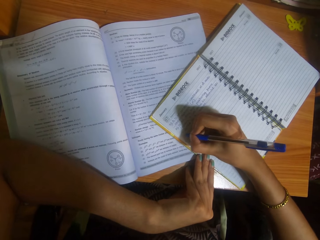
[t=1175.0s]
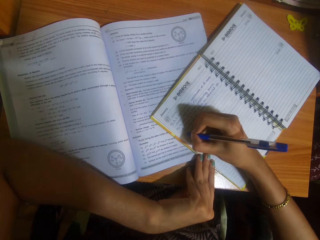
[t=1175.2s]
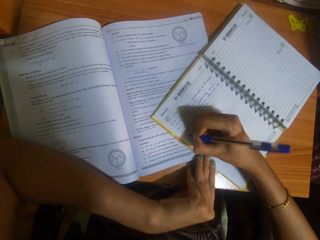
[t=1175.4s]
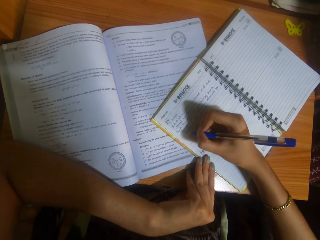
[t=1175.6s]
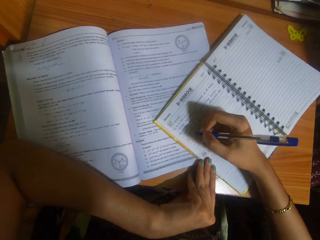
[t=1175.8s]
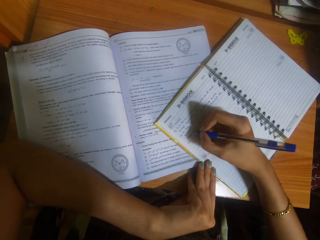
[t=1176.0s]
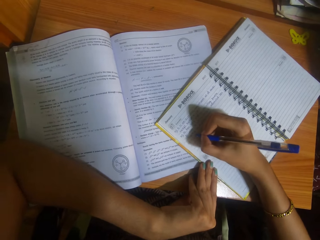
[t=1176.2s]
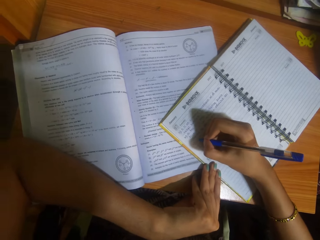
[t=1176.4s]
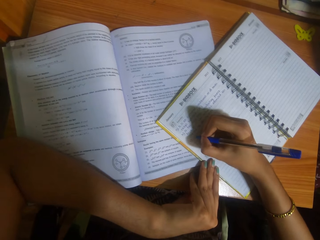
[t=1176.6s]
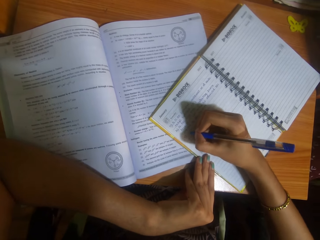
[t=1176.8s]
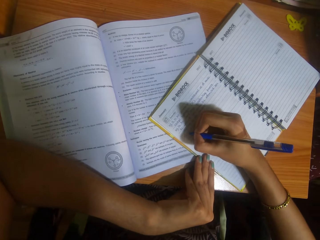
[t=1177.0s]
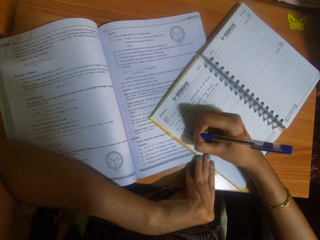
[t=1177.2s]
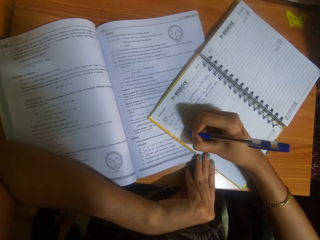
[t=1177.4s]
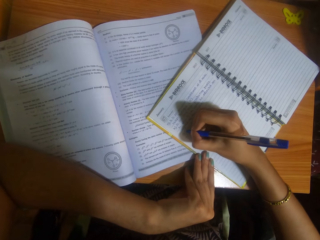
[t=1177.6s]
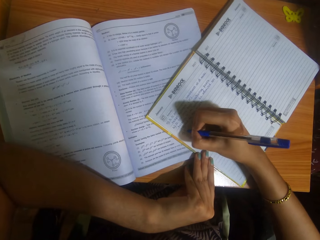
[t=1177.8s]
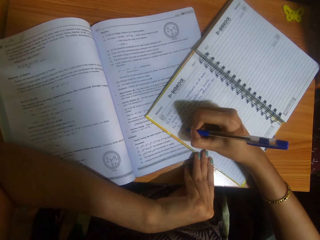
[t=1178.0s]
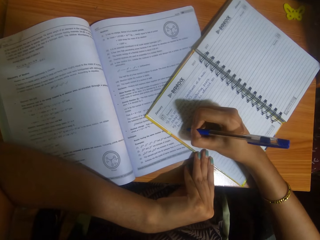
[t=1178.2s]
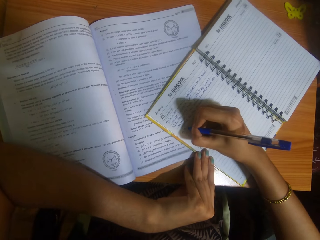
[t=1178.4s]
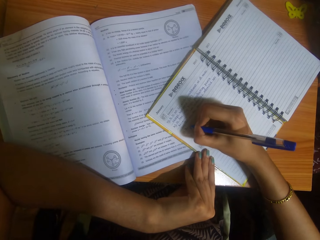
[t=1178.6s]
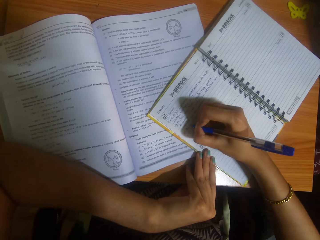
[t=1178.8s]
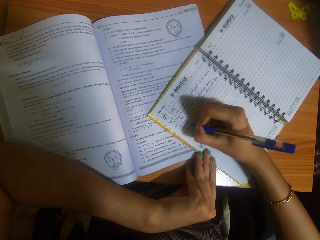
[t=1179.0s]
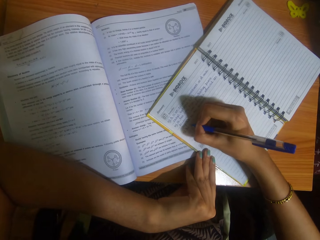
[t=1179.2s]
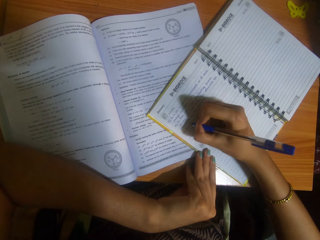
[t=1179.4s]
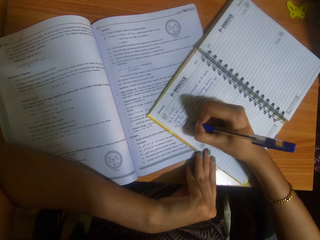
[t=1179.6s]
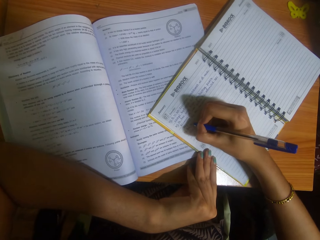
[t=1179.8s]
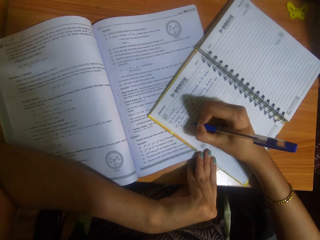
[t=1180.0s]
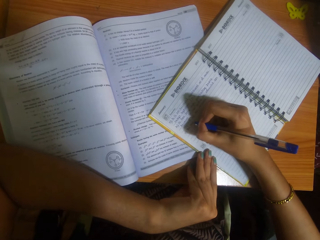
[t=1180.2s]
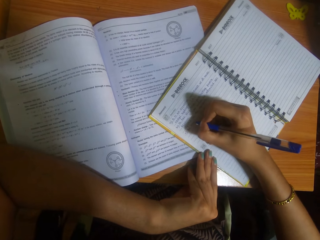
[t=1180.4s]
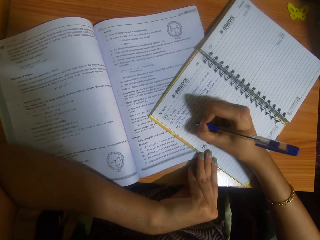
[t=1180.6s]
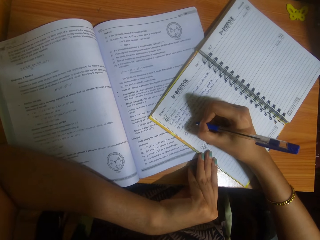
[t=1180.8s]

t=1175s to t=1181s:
The camera wearer writes on the jotter with the pen in her right hand.

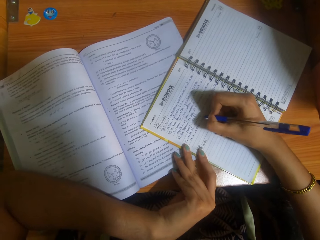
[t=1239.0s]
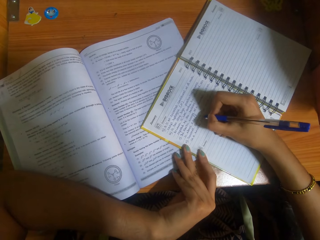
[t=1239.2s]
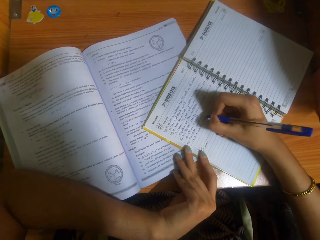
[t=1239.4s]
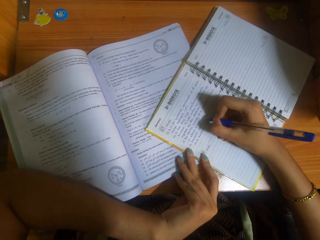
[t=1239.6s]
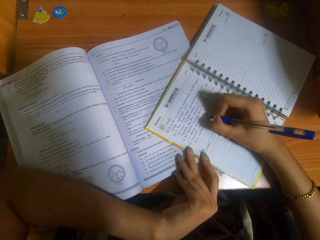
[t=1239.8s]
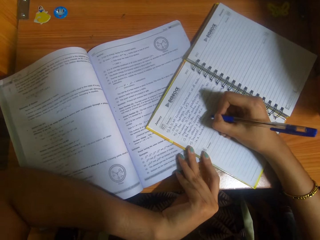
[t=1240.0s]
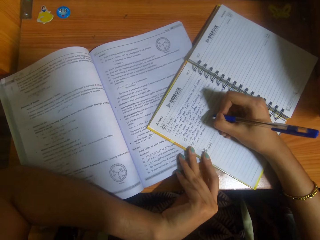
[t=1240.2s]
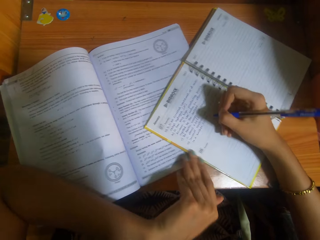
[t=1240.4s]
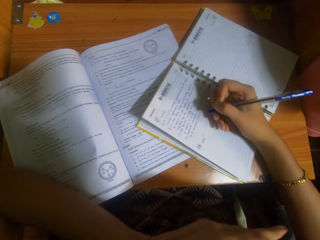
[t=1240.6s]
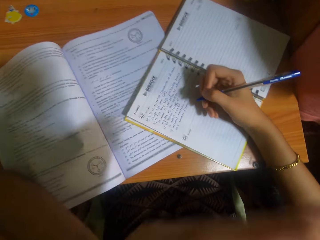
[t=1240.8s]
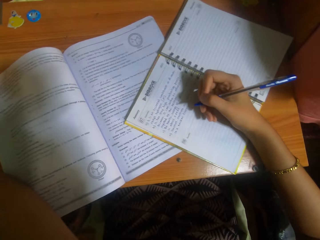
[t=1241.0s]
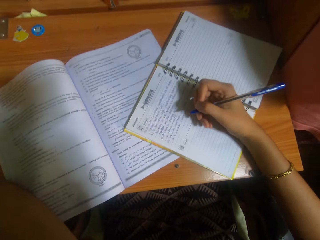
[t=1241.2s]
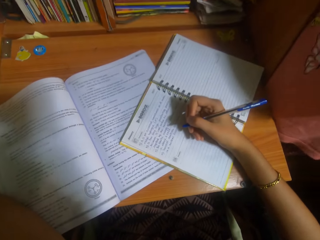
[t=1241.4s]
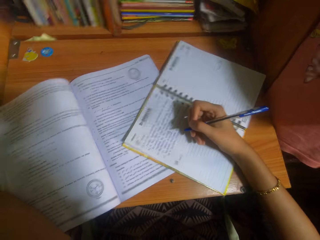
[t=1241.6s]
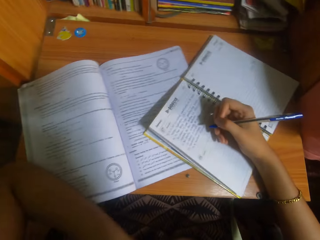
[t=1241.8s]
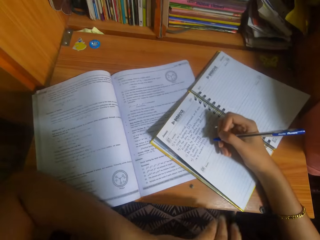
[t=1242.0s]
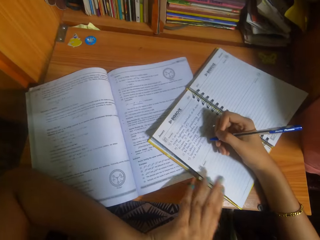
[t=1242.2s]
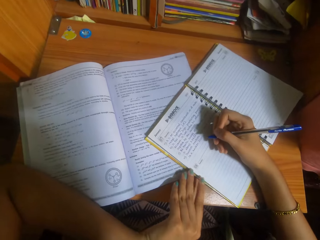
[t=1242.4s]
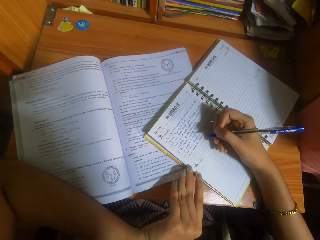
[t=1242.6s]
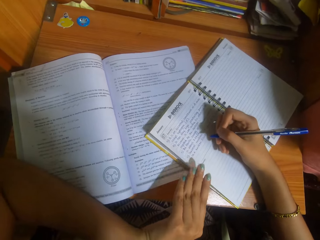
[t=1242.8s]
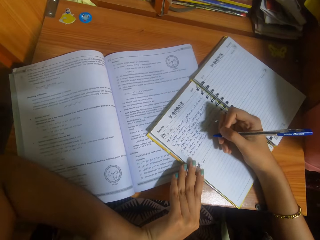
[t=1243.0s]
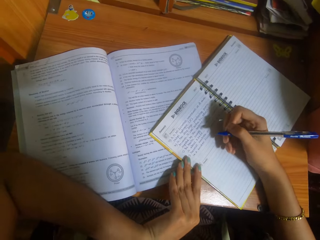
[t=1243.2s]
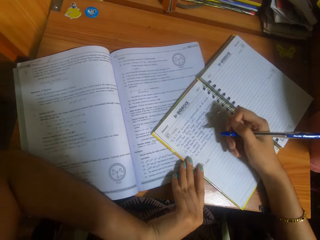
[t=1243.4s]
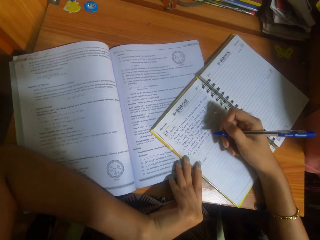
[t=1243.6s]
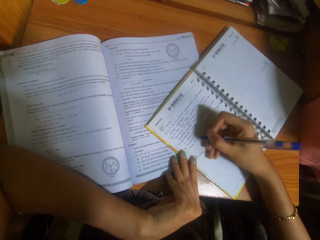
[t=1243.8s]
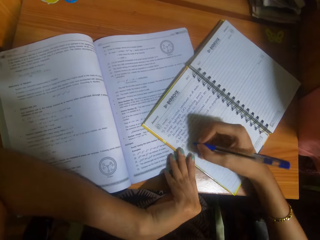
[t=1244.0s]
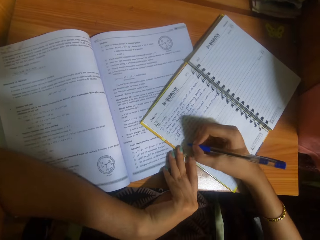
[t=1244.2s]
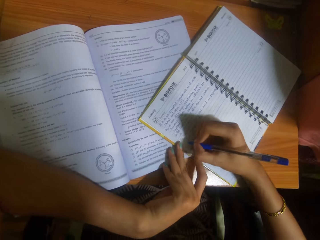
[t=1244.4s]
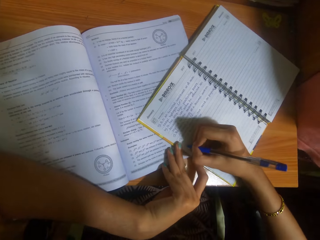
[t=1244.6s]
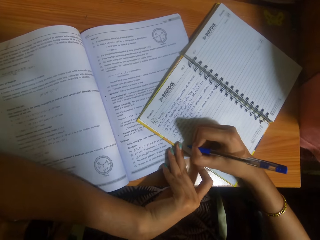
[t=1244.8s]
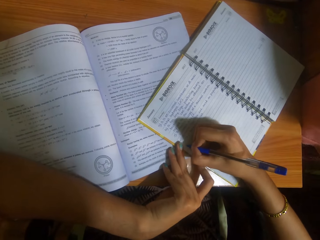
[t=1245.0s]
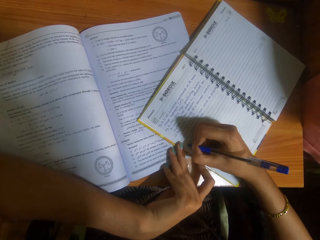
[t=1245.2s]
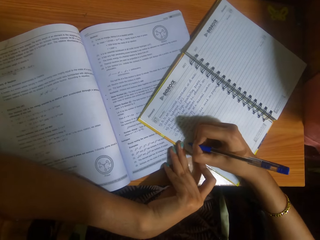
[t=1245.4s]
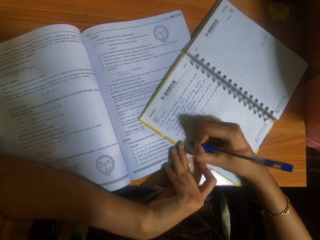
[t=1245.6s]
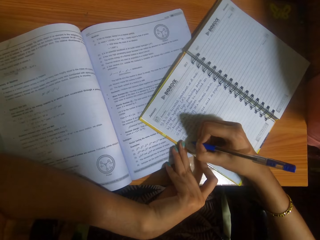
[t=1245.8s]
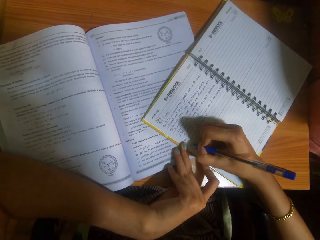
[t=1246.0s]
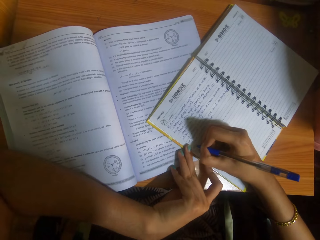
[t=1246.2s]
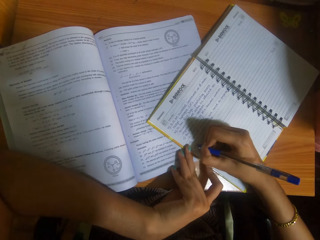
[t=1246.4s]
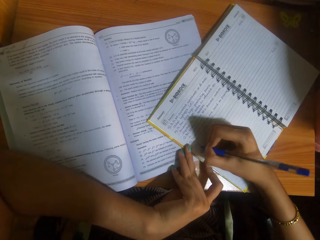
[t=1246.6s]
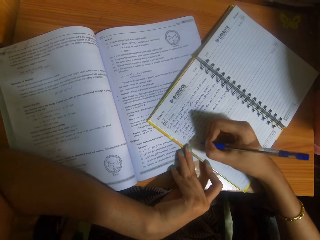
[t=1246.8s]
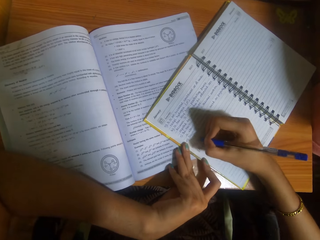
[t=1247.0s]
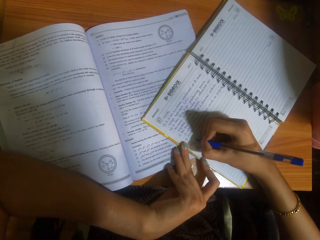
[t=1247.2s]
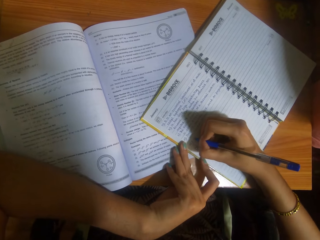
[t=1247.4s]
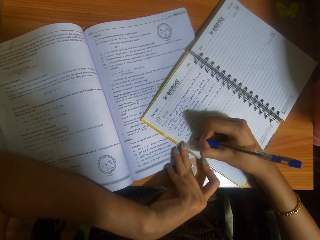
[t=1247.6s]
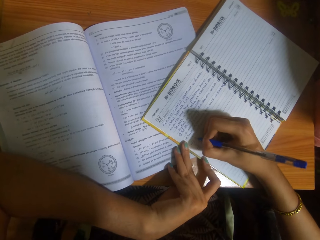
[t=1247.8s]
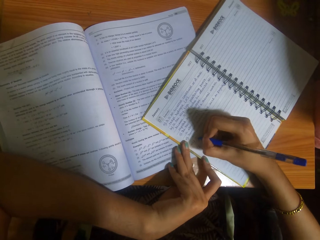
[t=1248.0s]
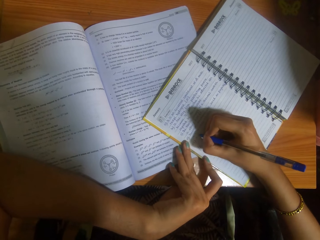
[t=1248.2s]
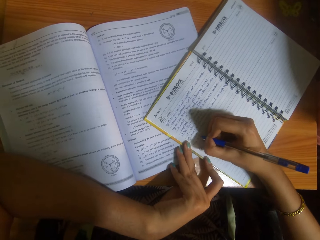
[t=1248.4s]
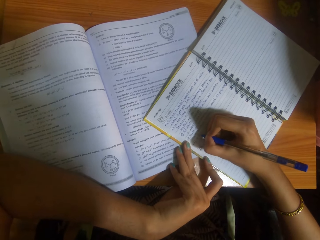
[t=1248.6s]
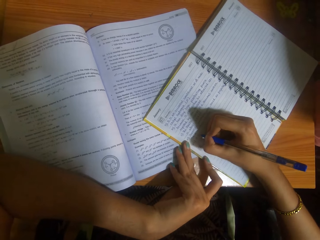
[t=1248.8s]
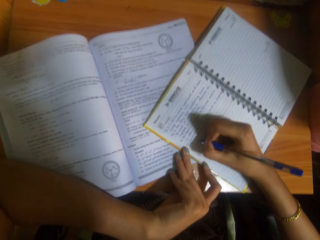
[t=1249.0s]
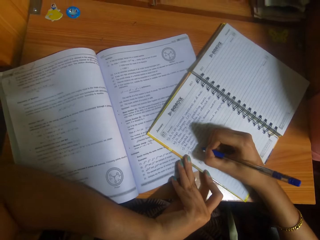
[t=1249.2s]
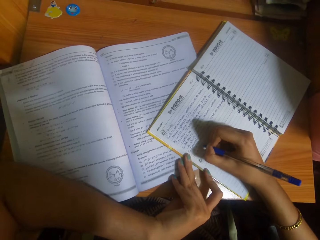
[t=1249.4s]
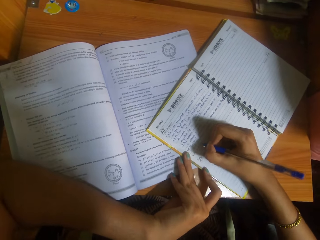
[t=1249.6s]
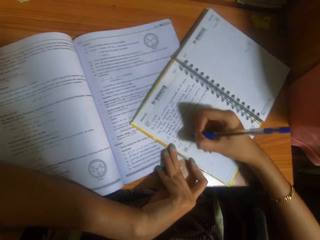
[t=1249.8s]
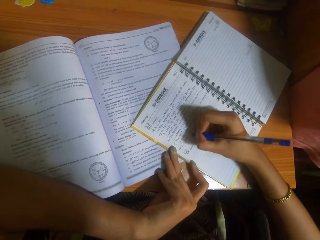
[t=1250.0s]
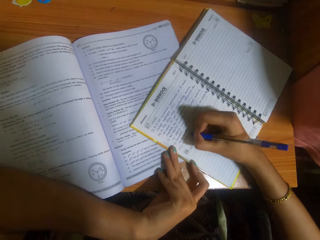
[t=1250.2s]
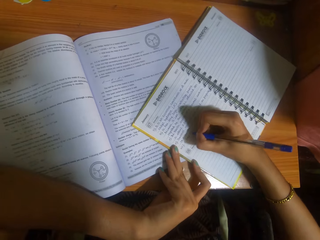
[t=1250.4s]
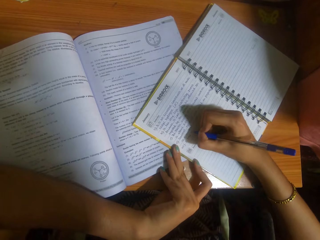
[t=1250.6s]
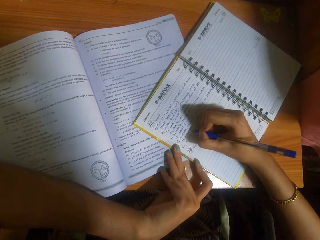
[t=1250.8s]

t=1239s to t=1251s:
The camera wearer lifts her left hand towards her face. She places her left hand on the jotter. She writes on the jotter with the pen in her right hand.

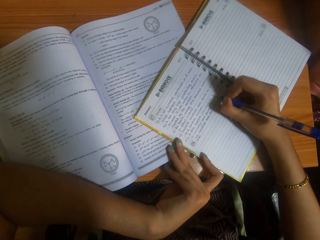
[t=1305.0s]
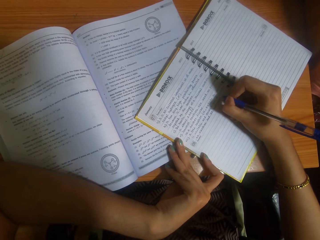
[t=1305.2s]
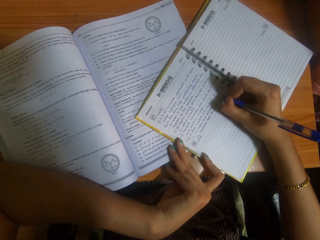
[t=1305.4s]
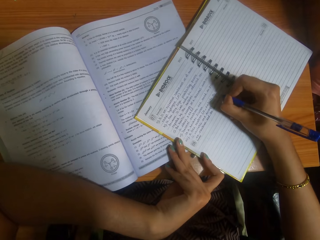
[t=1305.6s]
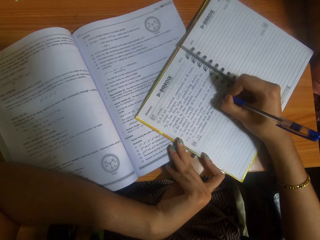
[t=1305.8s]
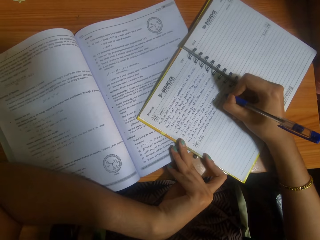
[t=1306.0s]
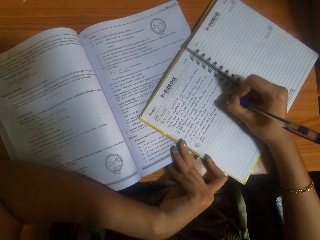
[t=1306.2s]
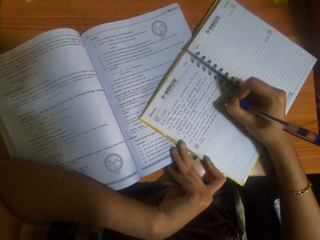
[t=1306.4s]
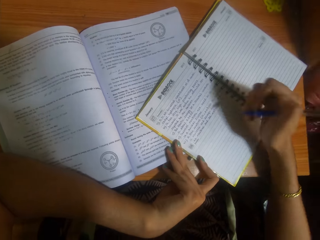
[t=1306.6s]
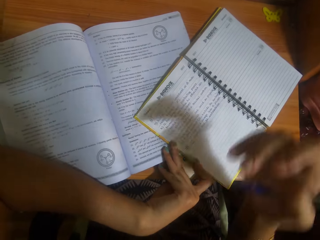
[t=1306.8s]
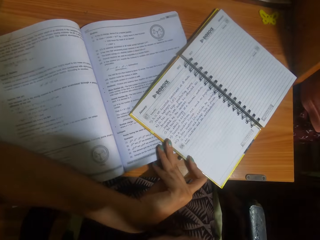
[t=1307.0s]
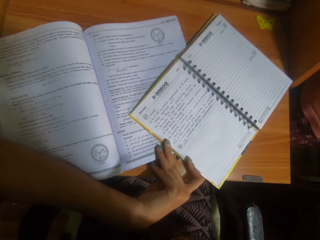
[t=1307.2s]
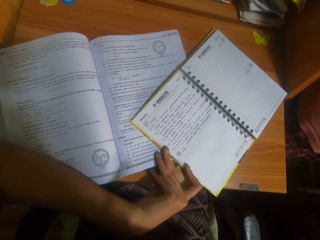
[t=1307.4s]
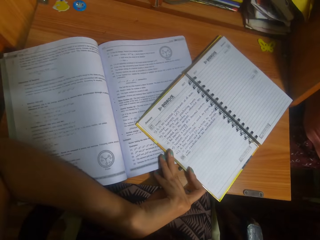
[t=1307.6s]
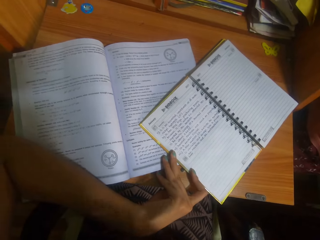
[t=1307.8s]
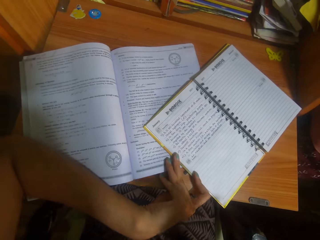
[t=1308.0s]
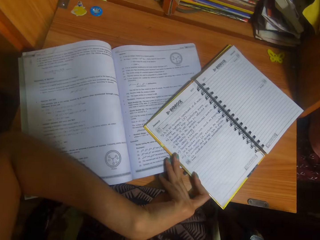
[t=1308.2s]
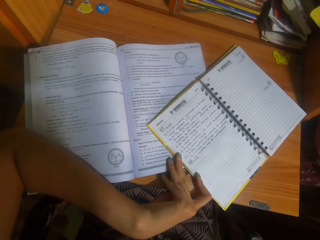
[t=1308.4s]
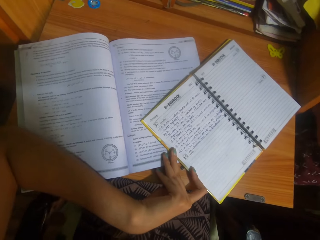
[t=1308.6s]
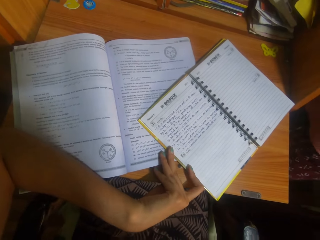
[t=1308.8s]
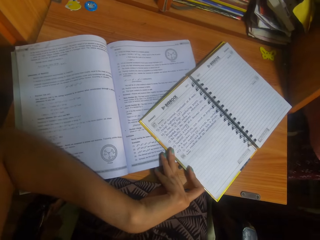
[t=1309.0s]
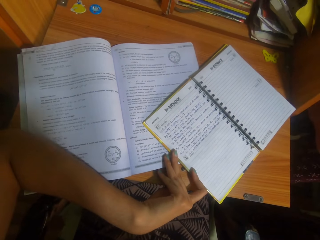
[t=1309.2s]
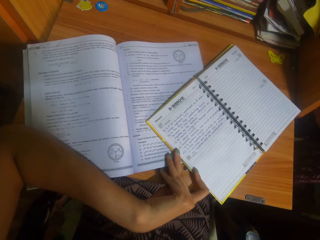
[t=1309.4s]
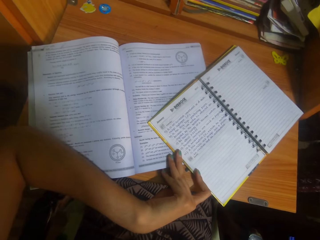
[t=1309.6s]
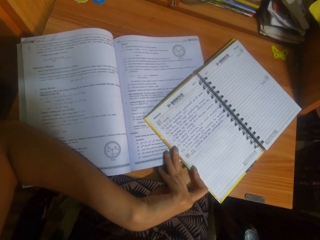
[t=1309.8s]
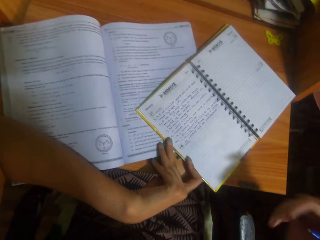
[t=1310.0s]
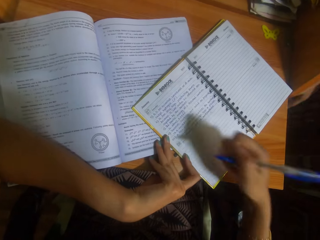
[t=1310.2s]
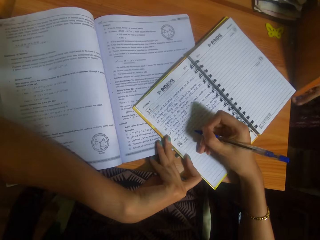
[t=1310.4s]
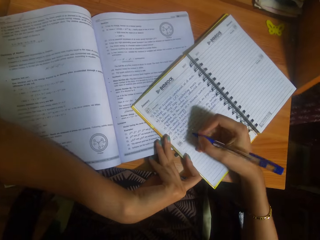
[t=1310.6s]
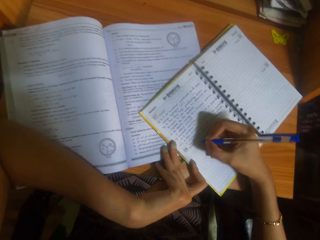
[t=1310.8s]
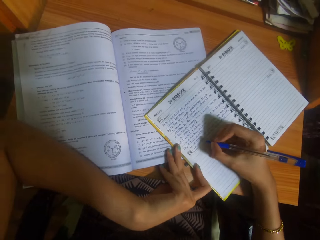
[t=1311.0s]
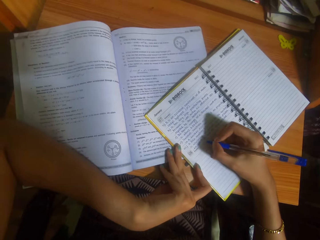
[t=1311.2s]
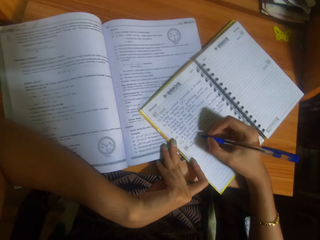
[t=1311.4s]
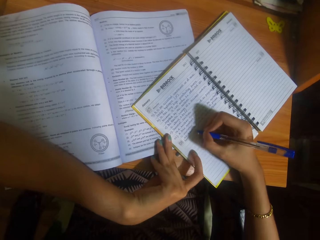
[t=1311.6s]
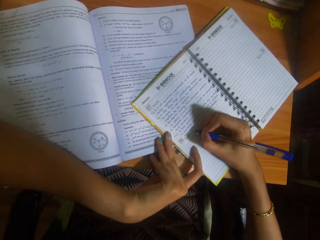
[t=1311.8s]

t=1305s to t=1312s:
The camera wearer lifts her right hand towards her face. She places her right hand on the jotter.
